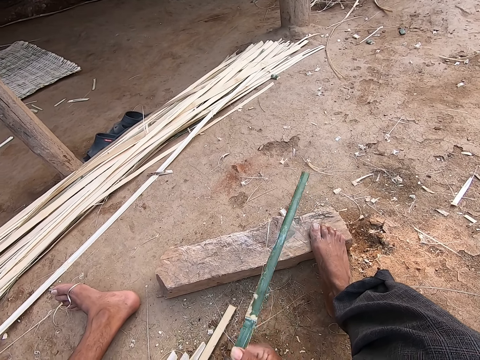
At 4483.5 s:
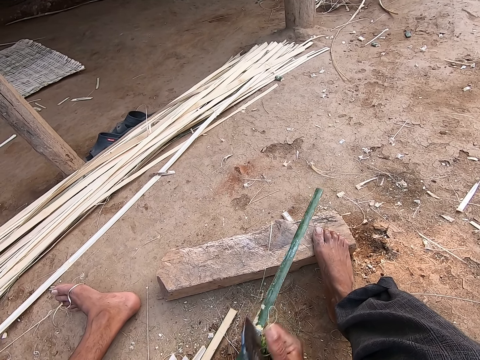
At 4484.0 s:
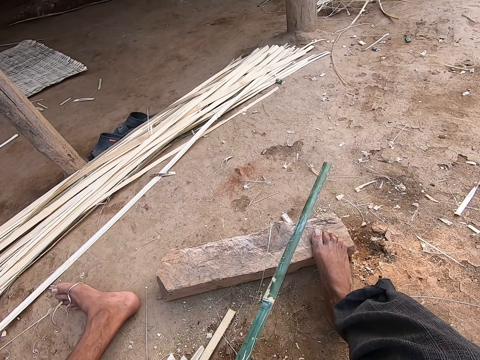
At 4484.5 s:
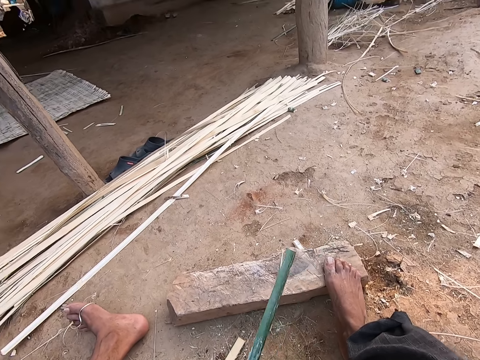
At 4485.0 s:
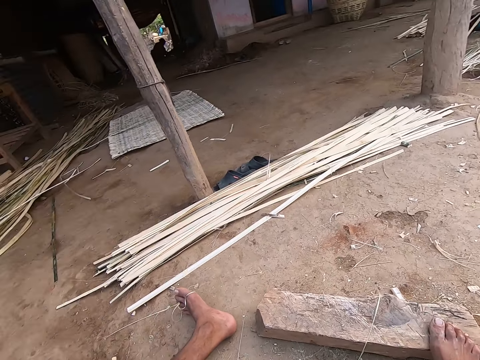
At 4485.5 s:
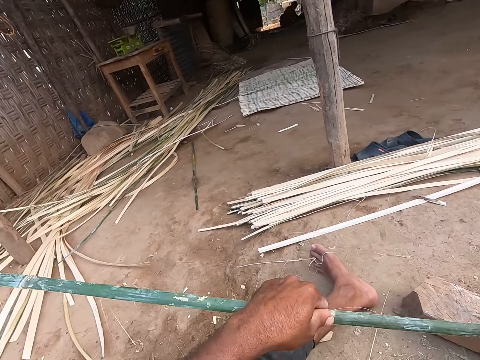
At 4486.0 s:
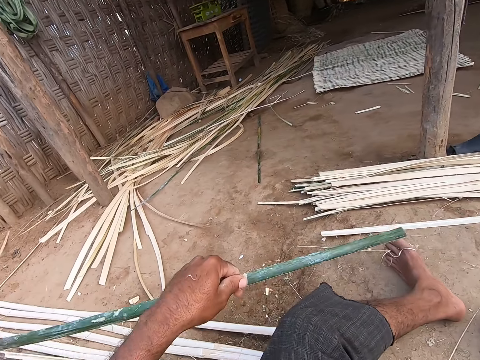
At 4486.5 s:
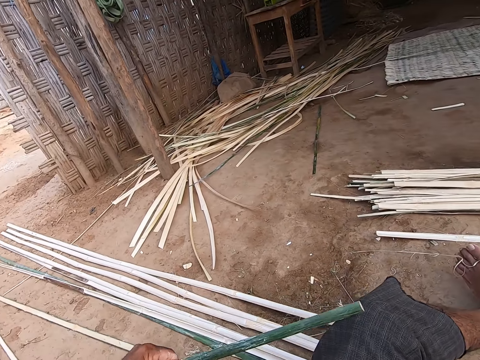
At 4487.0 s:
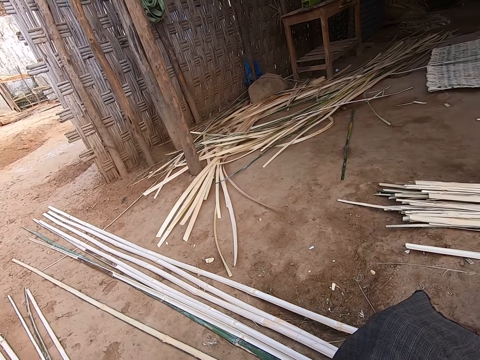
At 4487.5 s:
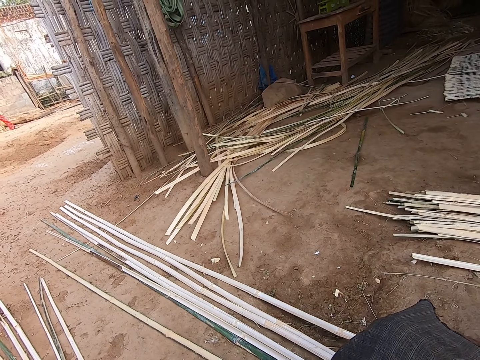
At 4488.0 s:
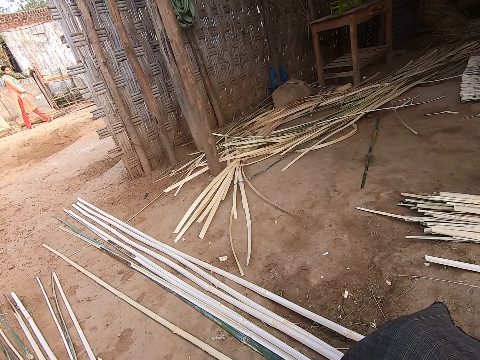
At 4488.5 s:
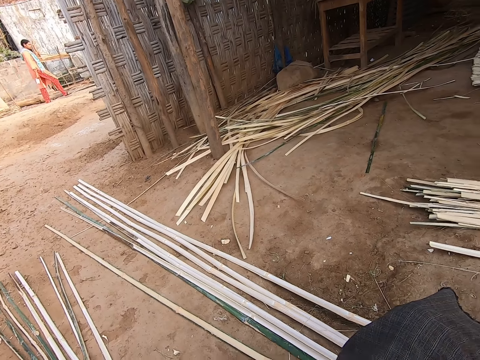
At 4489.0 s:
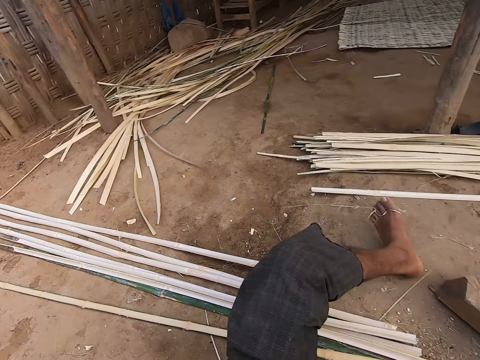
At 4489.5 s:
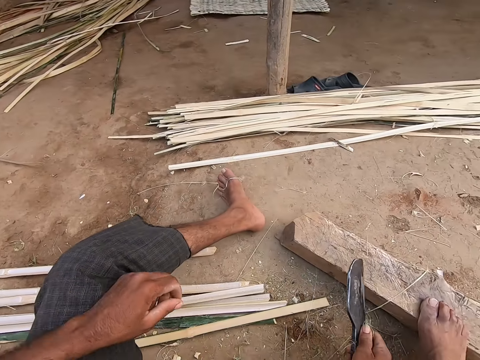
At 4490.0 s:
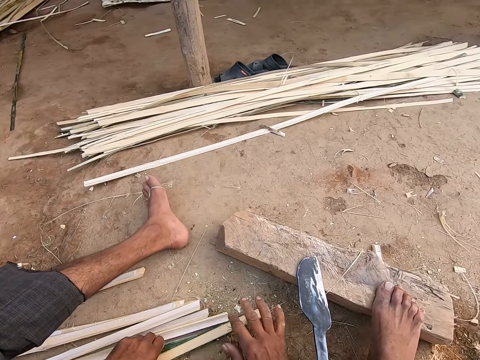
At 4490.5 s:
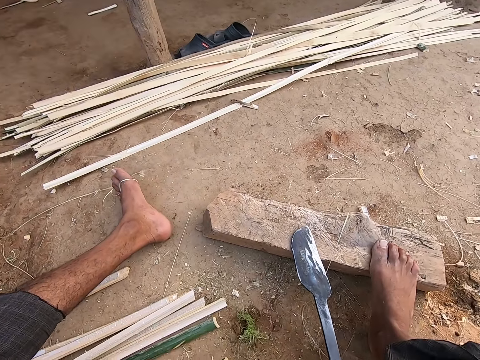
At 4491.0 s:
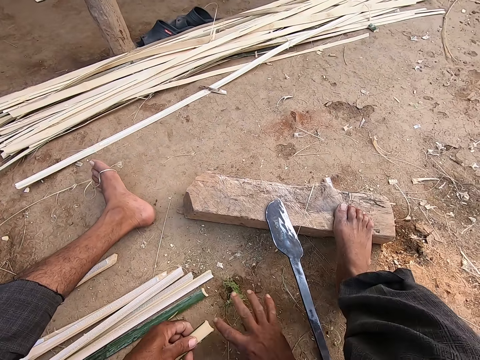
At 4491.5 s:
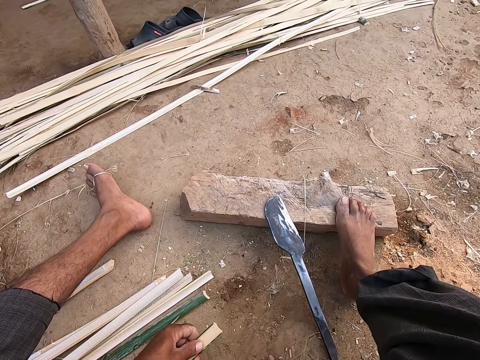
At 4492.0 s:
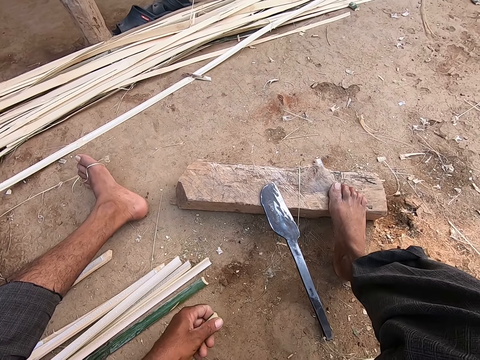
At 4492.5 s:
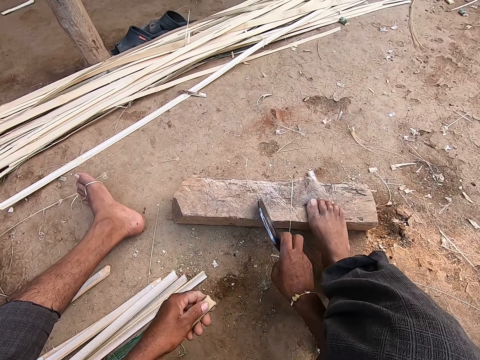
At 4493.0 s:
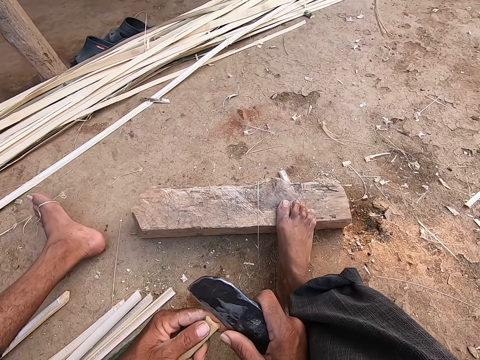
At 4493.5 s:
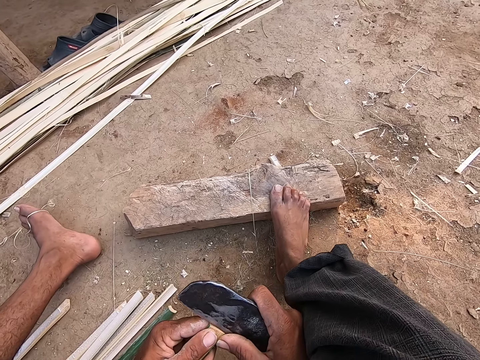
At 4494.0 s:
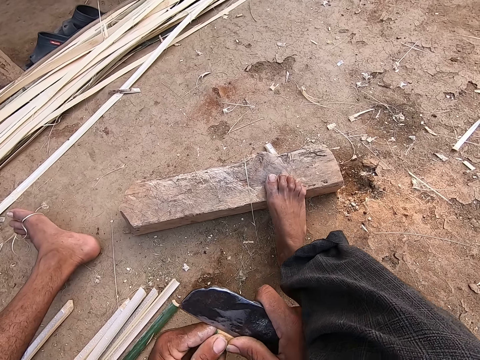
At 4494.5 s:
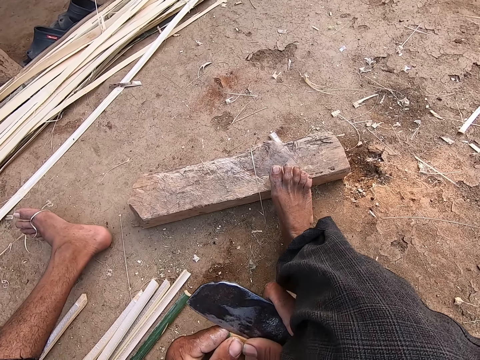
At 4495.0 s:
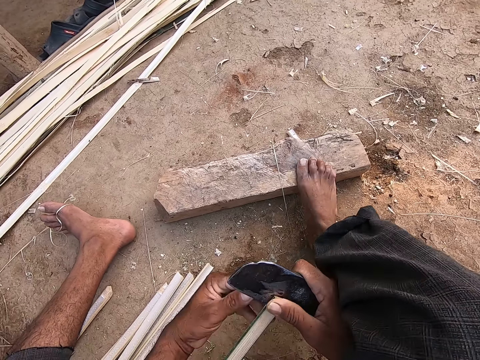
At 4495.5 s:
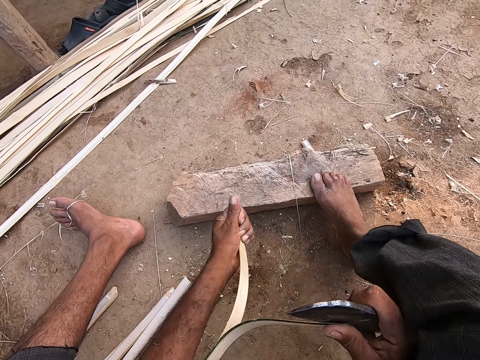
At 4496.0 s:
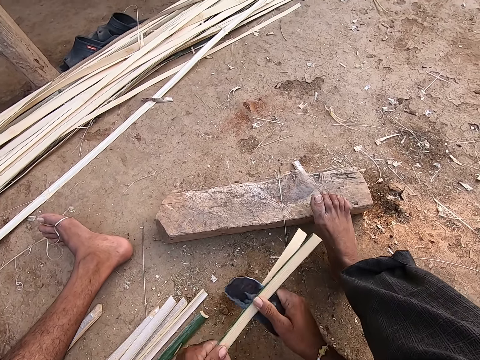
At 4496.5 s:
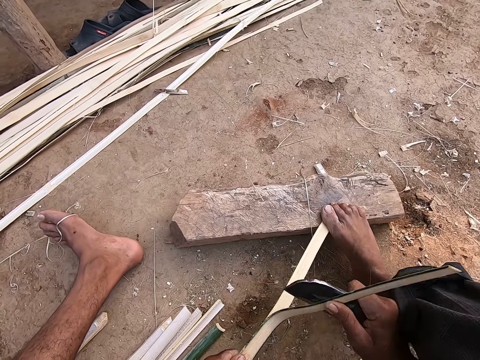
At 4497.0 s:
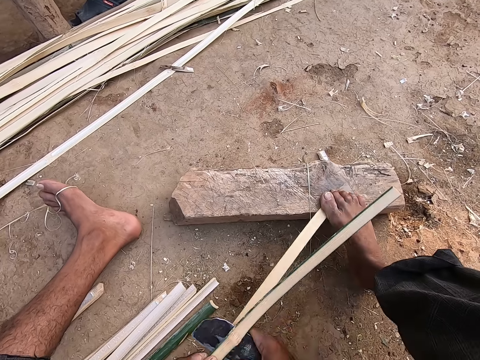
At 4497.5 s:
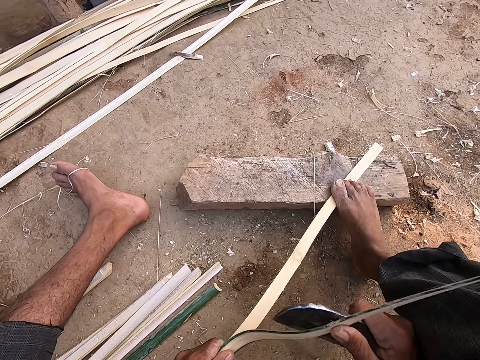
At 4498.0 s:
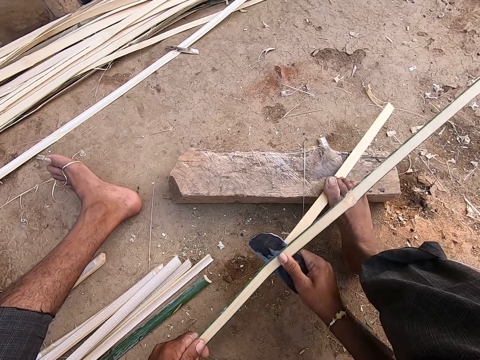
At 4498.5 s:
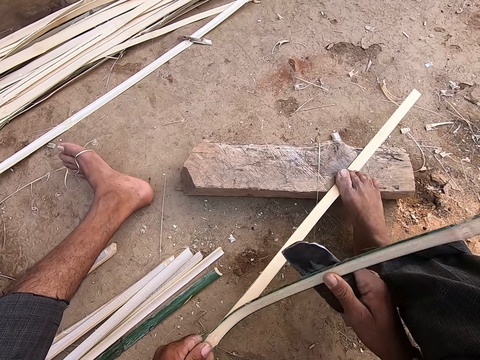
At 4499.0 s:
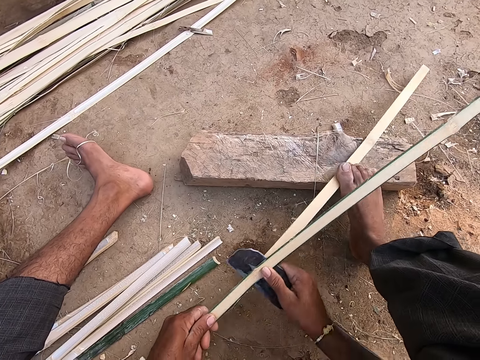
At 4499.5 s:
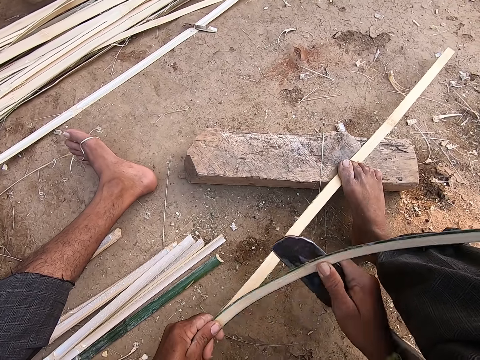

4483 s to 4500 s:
The camera wearer drops the bamboo strip on the ground with his left hand. He looks around. He picks up a bamboo strip from the ground with his left hand. He clears the ground with his right hand. He picks up the picking knife from the wood with his right hand. He divides the bamboo strip in his left hand with the picking knife. He cuts the bamboo stick. He holds the bamboo strip with his right leg.

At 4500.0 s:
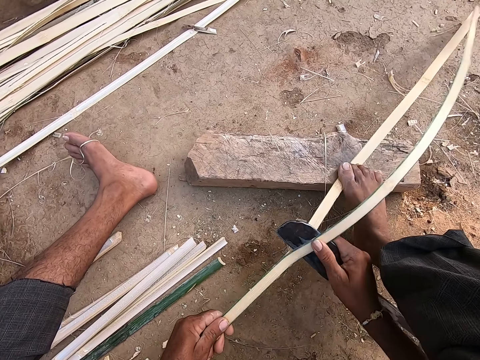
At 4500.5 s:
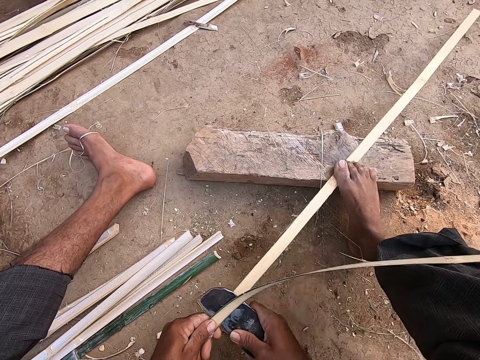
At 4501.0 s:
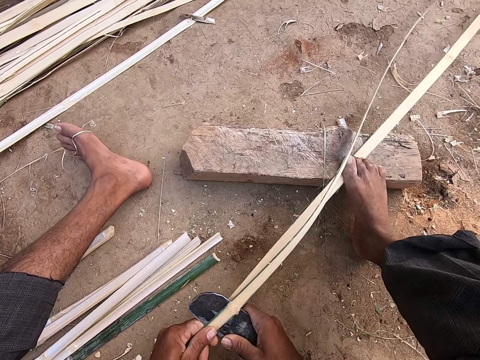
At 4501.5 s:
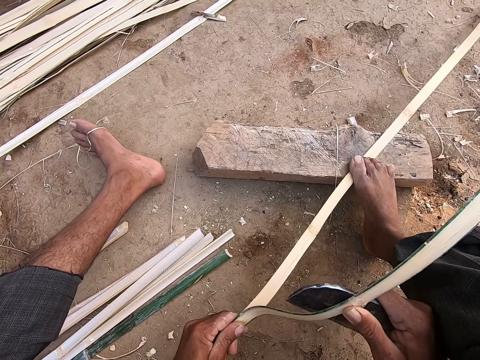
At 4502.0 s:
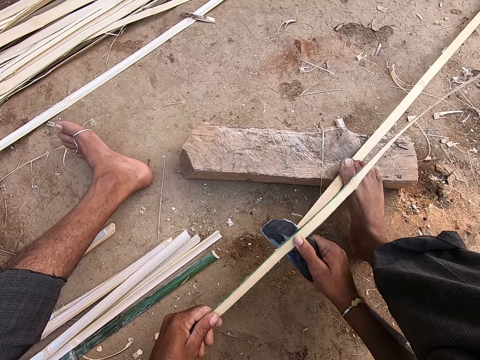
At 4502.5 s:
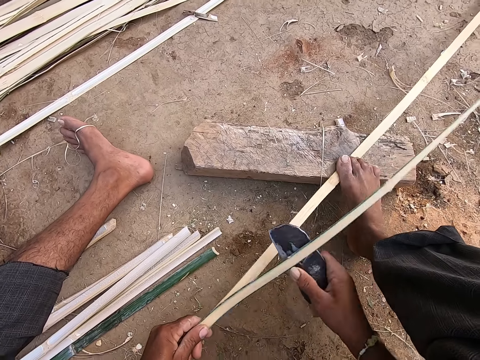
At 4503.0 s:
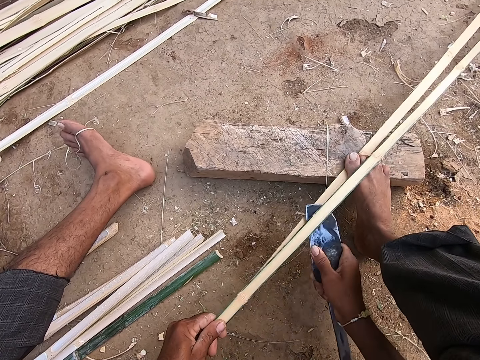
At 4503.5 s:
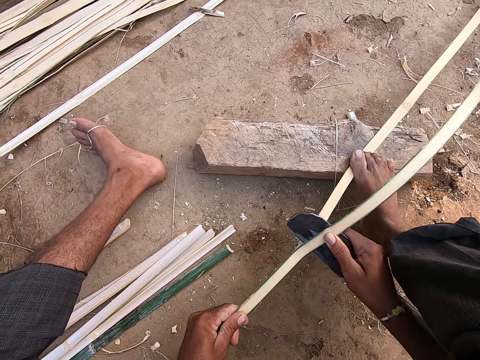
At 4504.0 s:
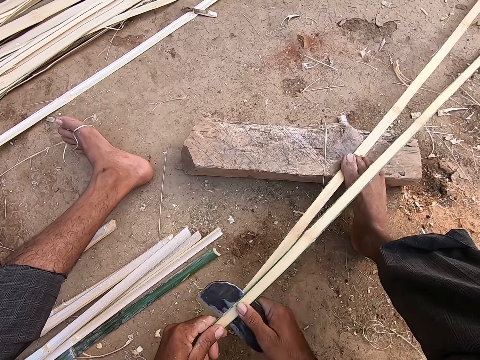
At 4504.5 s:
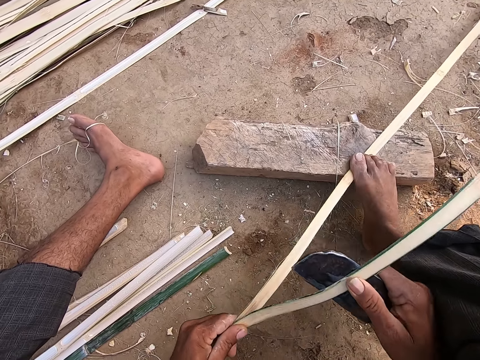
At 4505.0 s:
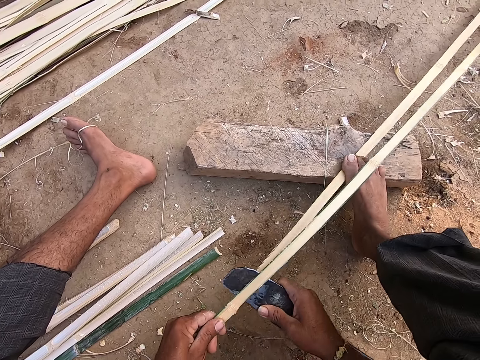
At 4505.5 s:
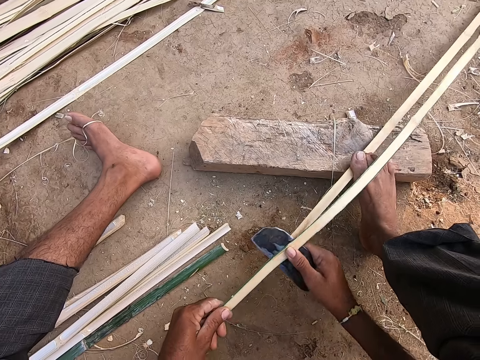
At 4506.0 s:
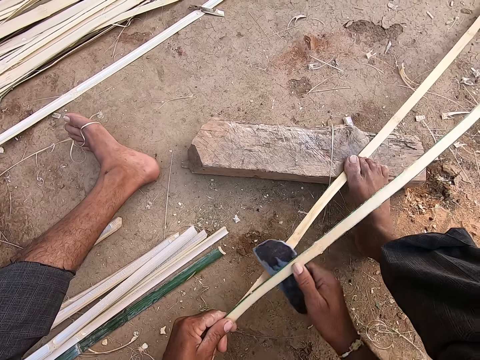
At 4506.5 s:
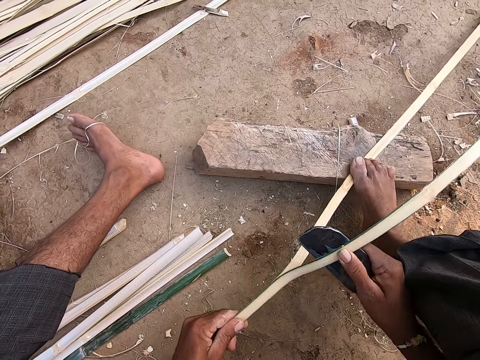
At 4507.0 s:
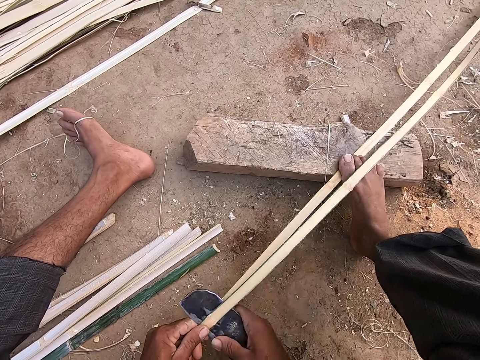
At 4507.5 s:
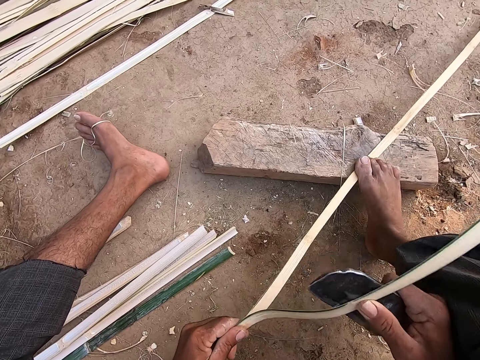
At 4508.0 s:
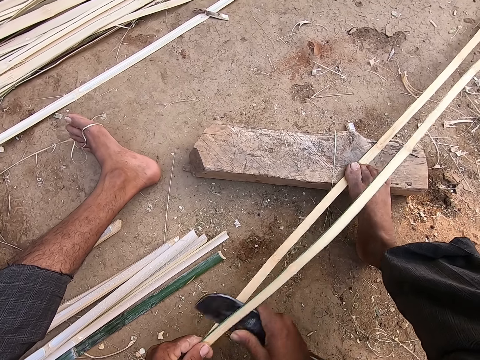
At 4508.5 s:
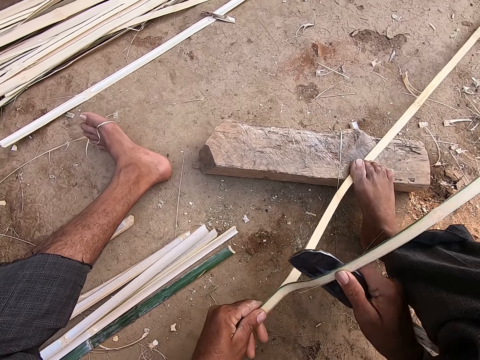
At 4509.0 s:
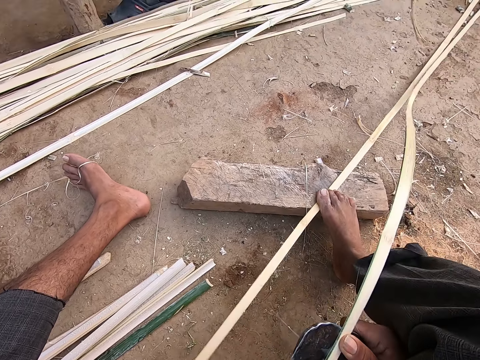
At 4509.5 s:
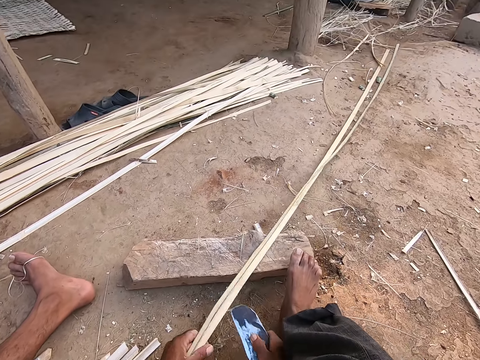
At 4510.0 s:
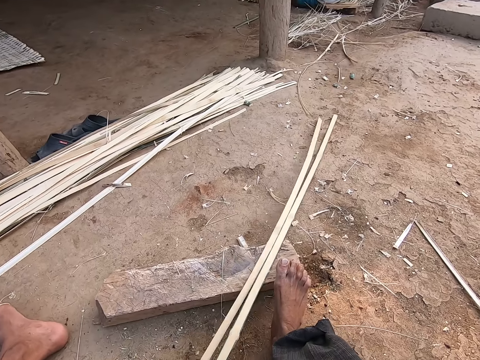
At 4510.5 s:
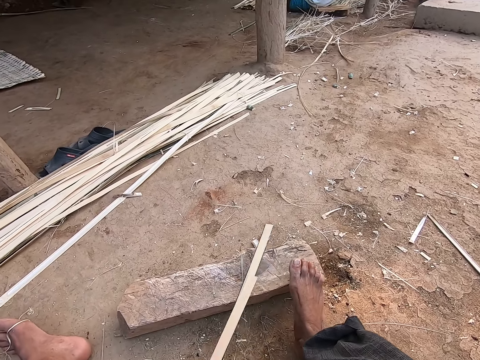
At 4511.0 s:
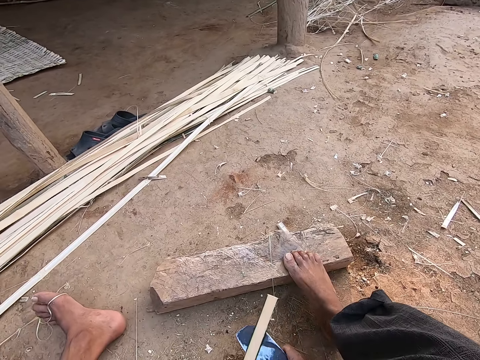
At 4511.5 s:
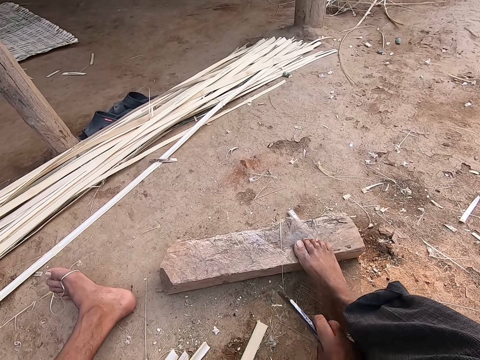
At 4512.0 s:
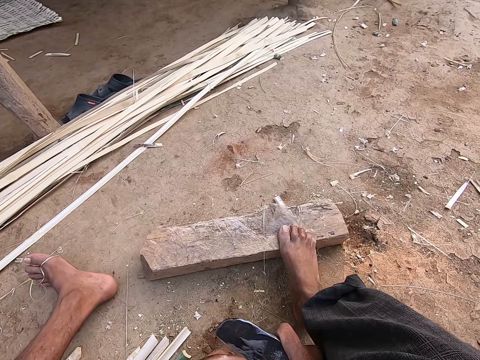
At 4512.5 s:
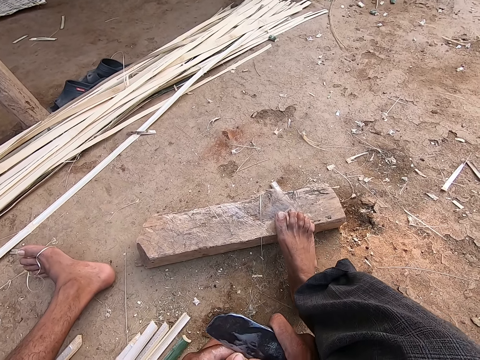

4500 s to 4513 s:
The camera wearer moves the bamboo strip from the wood to the ground with his left hand. He divides the bamboo strip in his left hand with the picking knife.
